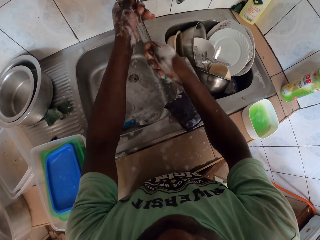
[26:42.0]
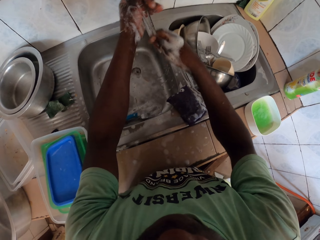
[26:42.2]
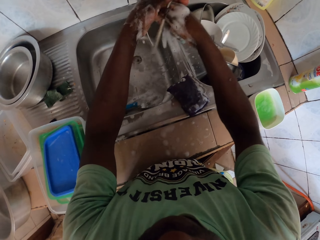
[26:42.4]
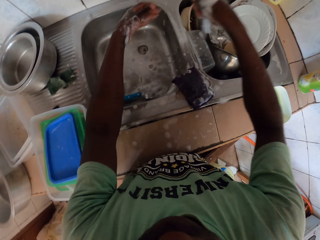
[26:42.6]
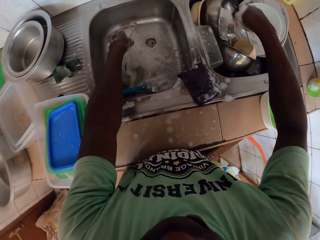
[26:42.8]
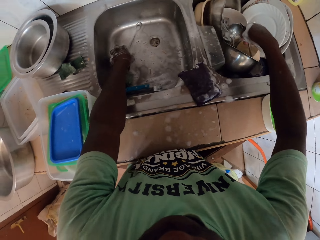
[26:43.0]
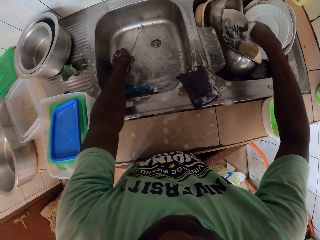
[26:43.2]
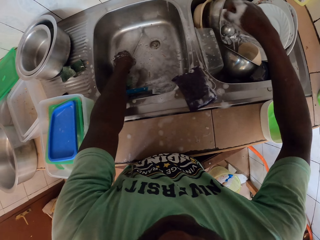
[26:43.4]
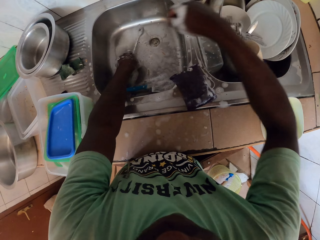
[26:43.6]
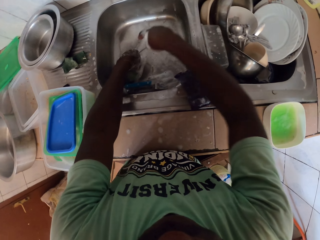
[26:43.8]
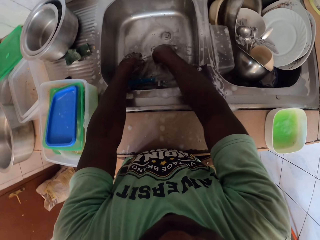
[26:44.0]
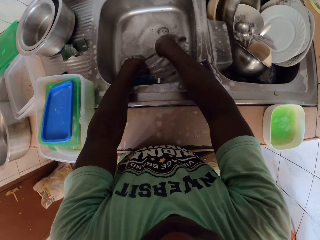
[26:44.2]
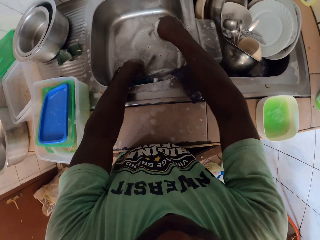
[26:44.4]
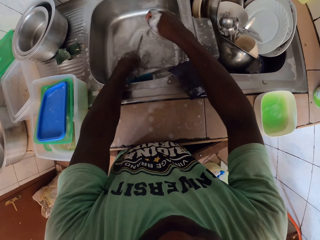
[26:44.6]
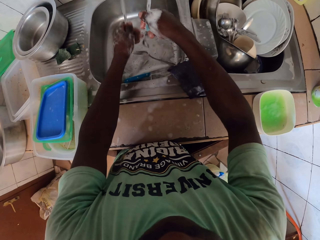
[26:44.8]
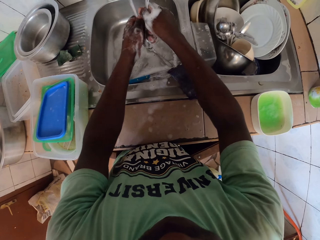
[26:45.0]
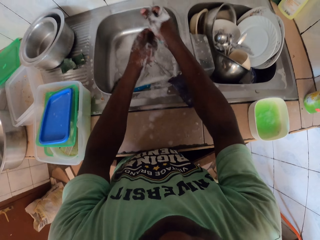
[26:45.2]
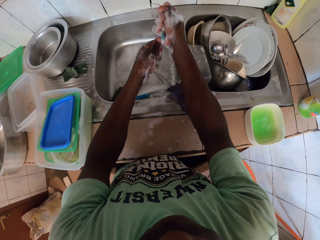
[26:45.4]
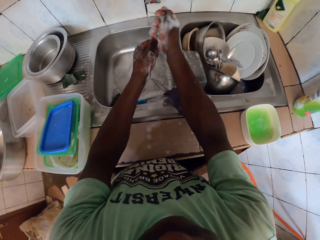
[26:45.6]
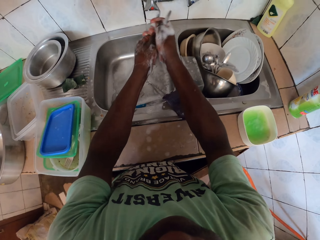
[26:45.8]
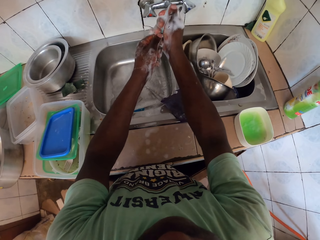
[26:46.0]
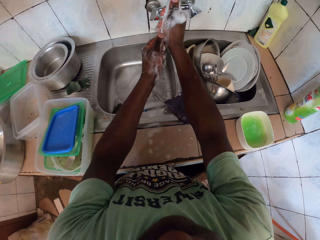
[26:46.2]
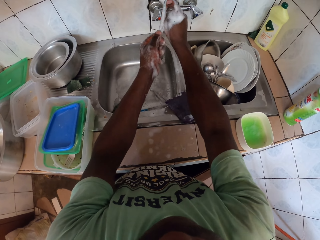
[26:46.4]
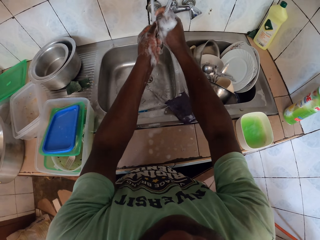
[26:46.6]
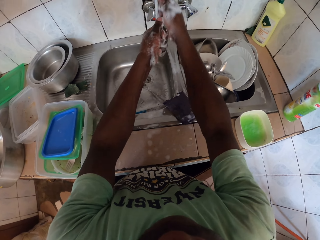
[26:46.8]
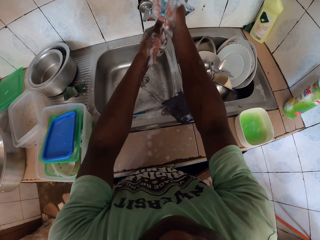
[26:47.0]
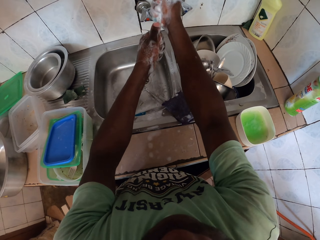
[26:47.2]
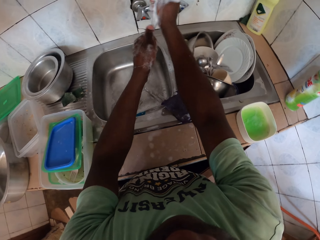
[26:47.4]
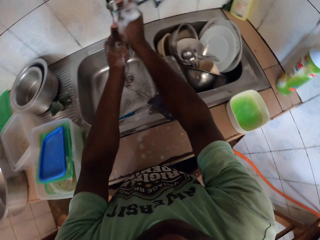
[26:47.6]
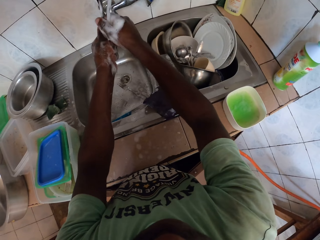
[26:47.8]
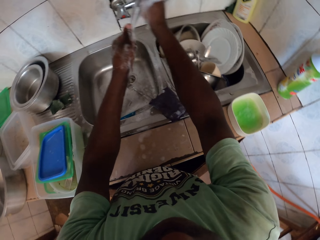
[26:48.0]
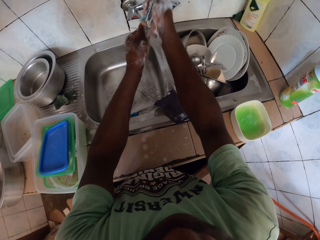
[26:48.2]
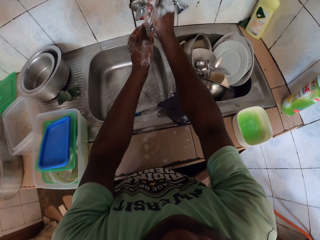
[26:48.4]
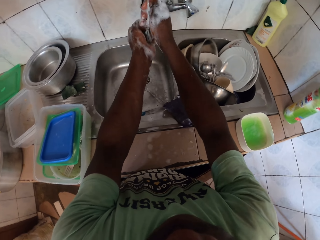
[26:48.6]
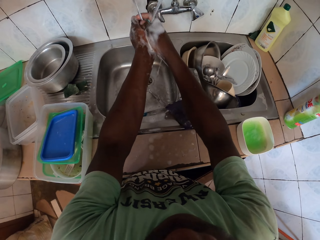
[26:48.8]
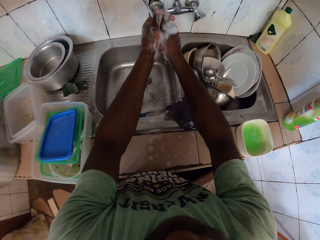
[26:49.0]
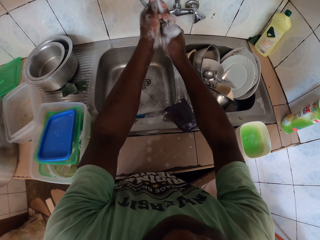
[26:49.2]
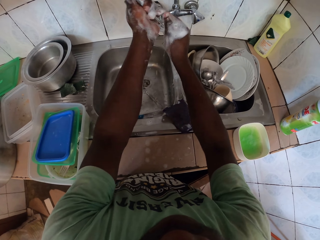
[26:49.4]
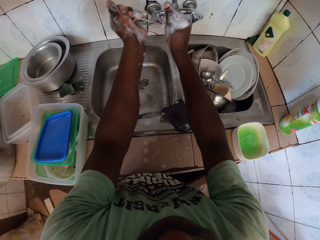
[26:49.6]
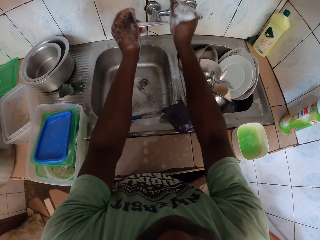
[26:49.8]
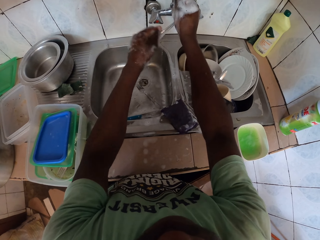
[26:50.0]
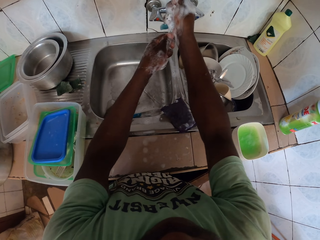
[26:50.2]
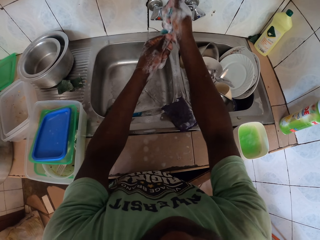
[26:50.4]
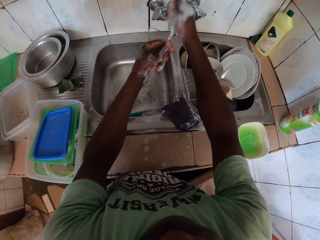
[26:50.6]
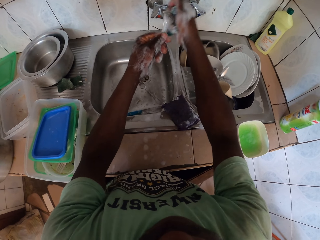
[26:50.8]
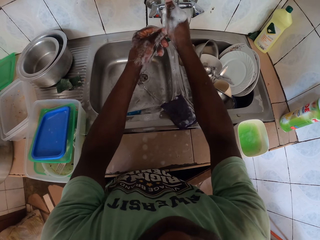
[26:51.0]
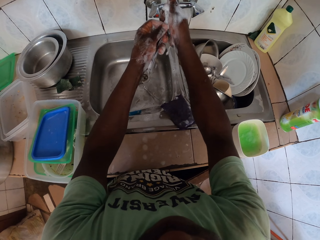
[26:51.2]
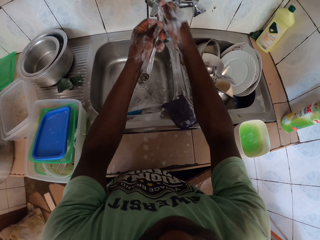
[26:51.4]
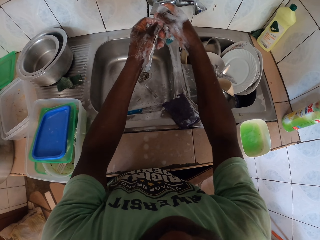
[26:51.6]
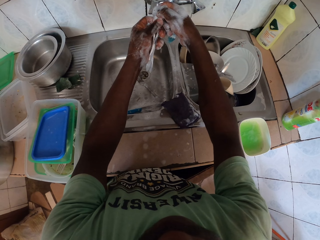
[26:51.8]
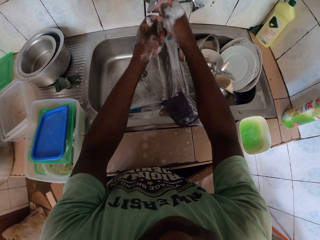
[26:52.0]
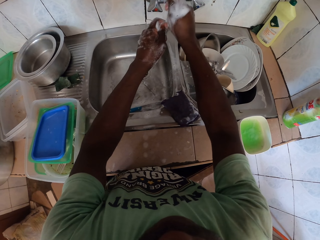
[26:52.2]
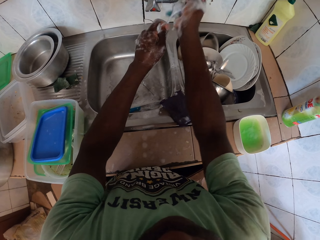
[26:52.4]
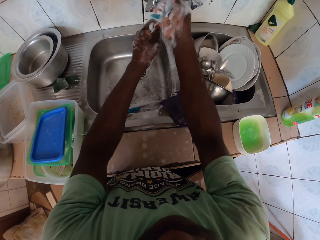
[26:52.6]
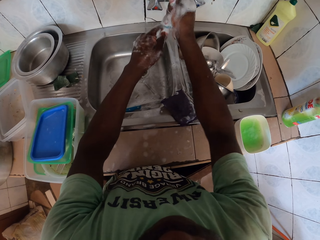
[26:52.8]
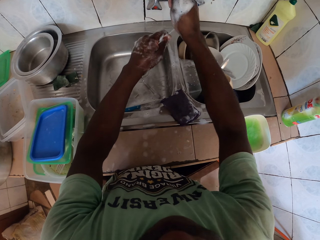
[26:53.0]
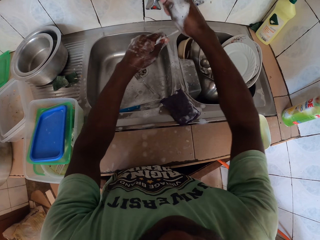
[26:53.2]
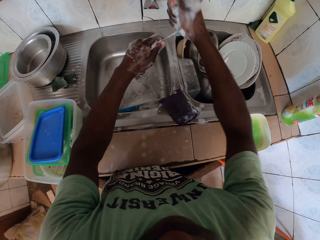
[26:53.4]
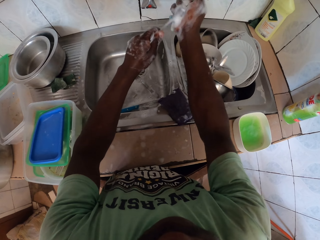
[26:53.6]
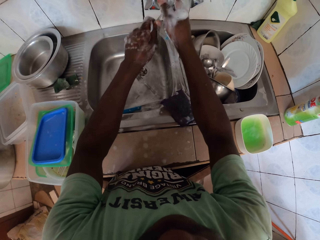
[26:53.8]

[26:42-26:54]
The camera wearer picks spoons and washes the spoons.

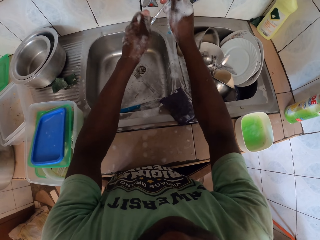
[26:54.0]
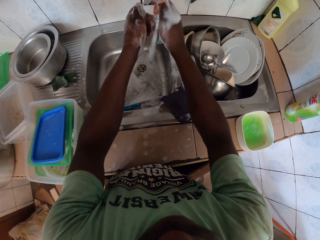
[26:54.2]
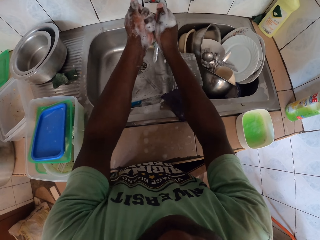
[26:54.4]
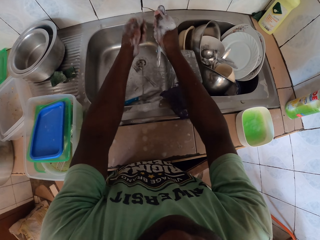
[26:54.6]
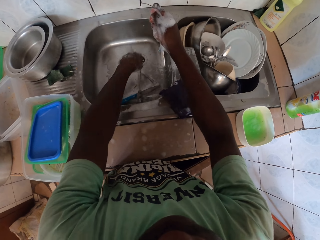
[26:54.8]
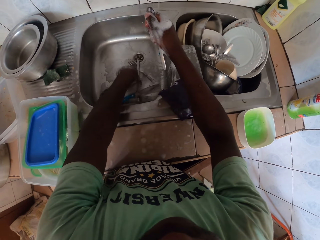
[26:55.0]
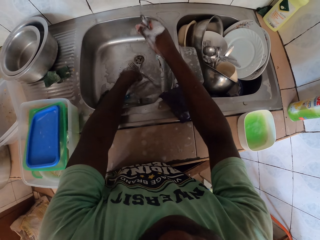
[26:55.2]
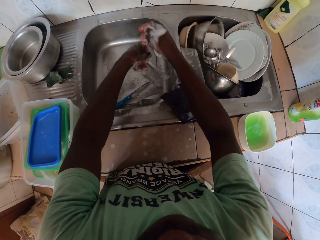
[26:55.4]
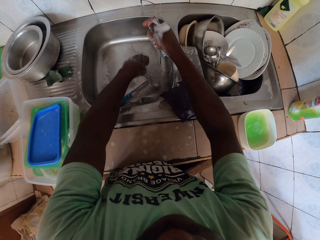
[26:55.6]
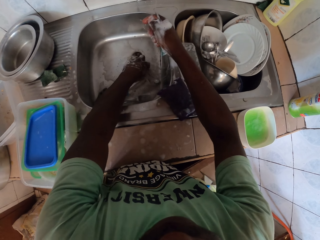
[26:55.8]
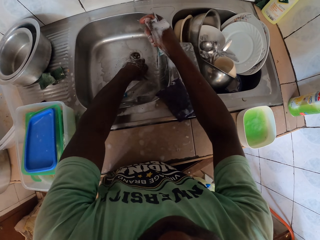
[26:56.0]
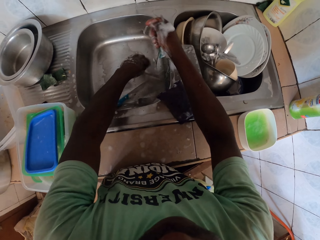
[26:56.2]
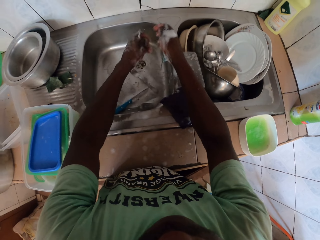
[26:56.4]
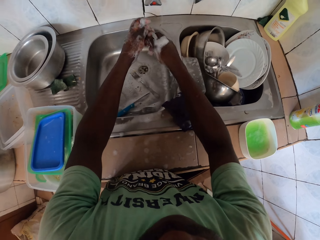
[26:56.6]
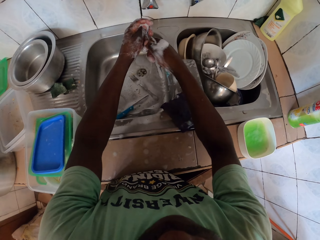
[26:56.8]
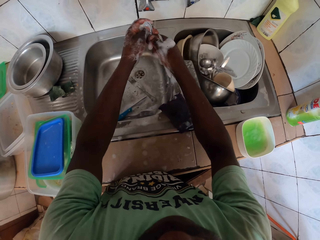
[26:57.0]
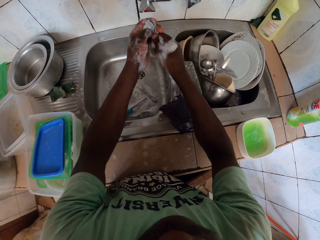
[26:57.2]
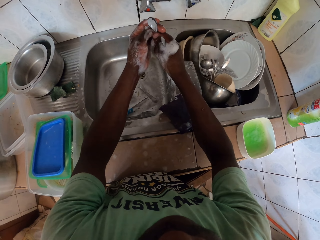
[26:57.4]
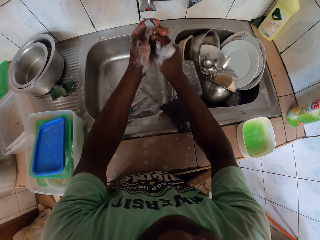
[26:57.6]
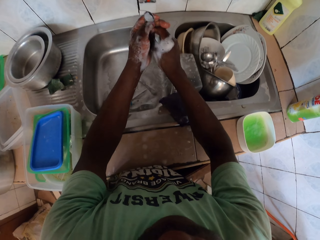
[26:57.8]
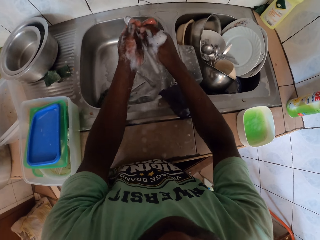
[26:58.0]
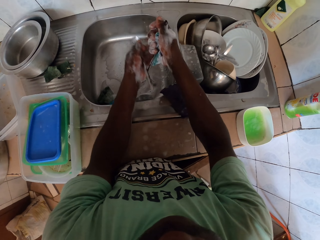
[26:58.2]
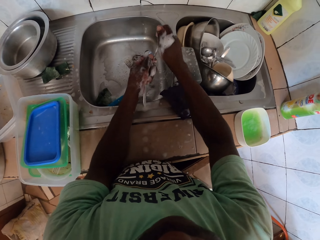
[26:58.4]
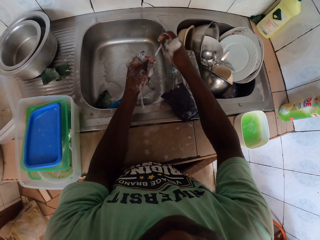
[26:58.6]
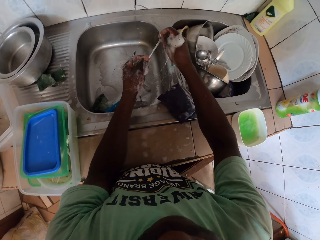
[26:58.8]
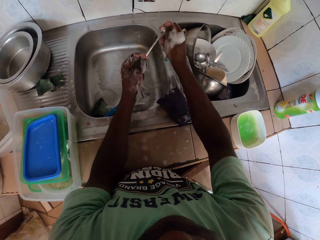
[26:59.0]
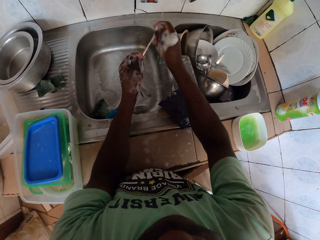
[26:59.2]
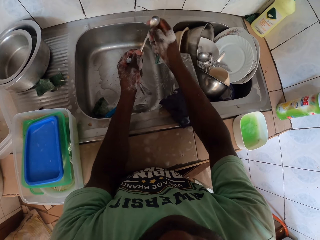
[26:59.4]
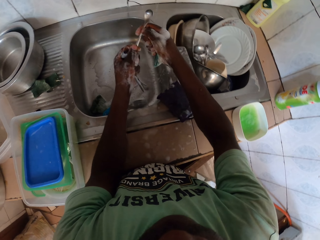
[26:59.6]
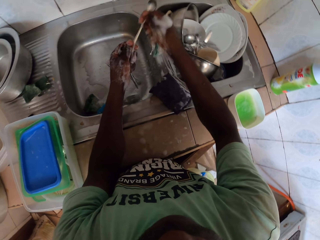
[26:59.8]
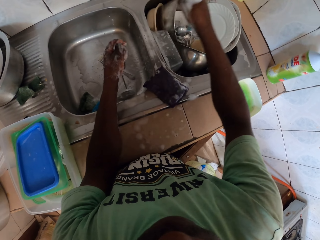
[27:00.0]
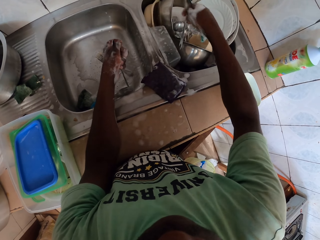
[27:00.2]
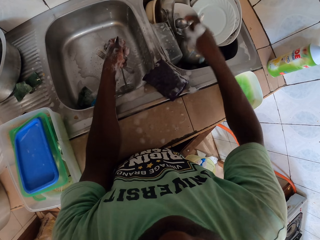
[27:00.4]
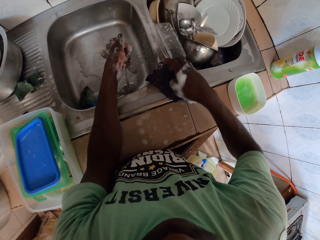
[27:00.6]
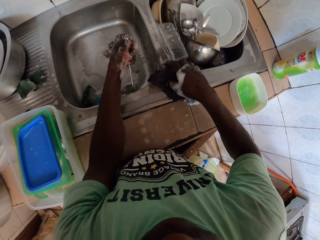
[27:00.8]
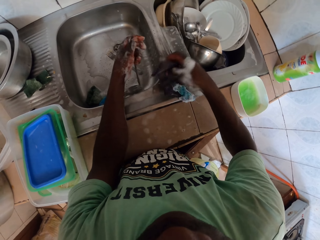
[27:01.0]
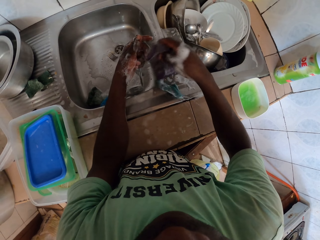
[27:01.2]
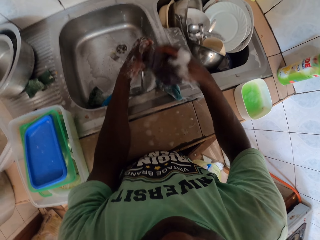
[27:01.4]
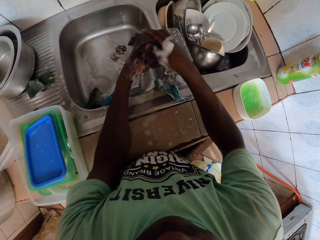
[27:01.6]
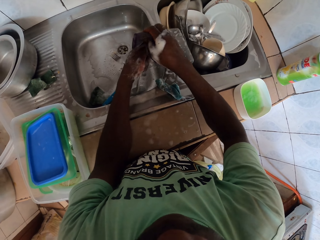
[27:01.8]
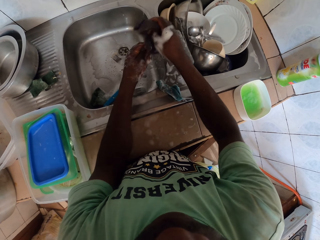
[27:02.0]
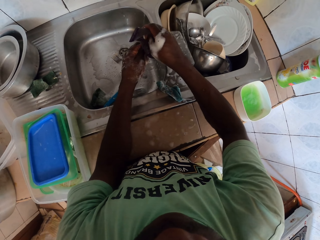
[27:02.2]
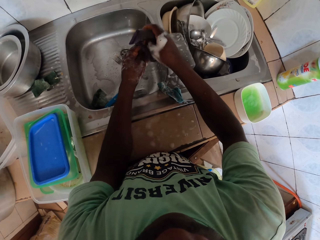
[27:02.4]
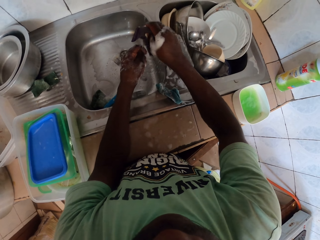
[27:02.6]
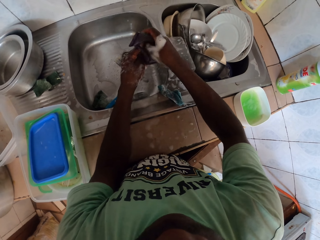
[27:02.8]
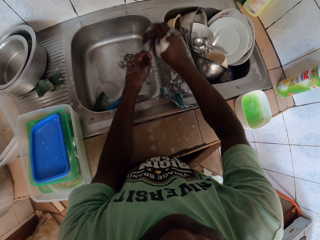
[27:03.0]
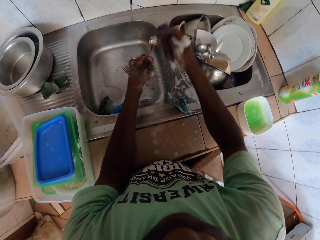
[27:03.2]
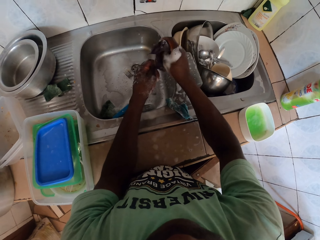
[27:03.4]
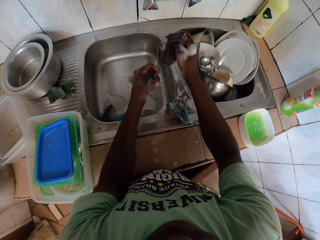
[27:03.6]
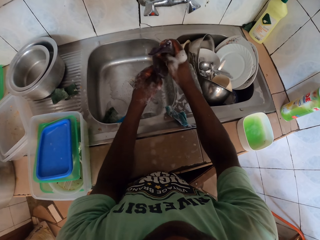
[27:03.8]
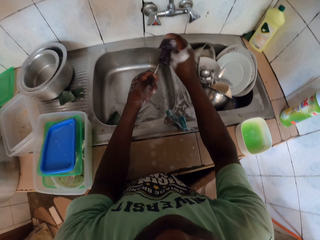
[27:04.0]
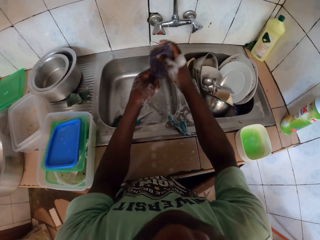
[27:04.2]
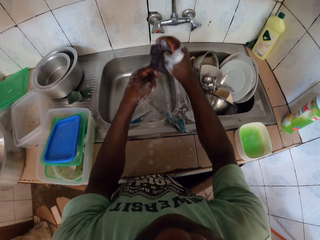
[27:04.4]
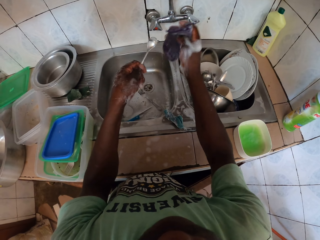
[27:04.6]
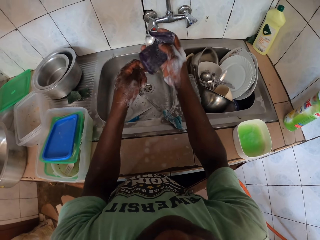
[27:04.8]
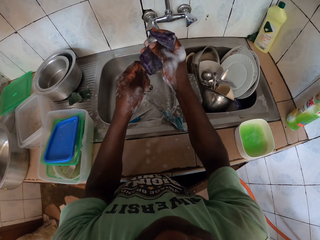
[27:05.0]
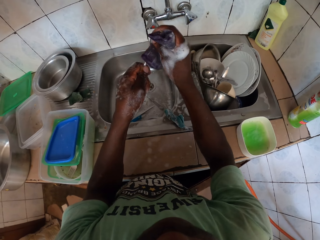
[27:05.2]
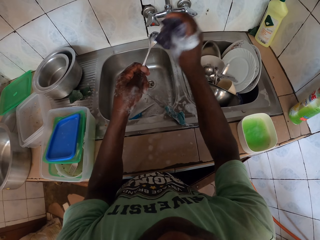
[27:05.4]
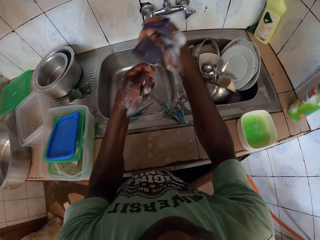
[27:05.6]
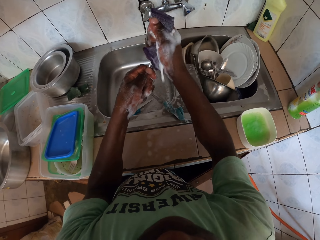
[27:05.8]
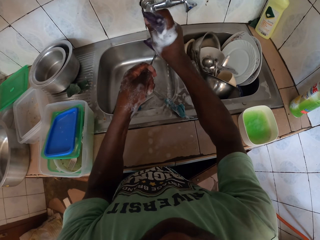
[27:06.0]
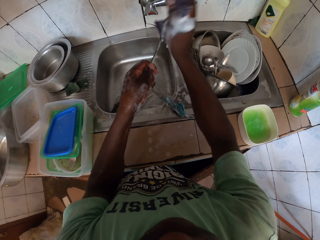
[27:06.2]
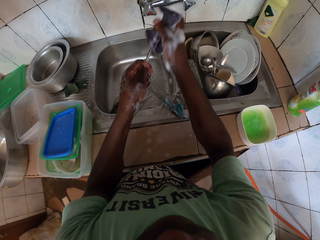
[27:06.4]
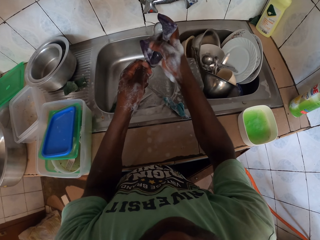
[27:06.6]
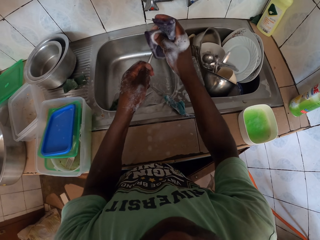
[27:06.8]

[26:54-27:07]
The camera wearer puts the spoon in the other sink. They pick a scrubber. They scrub the spoon.
